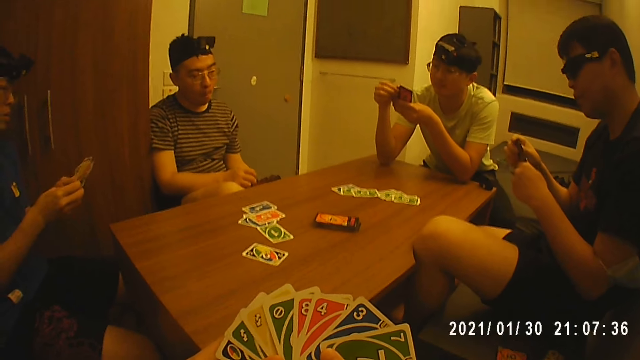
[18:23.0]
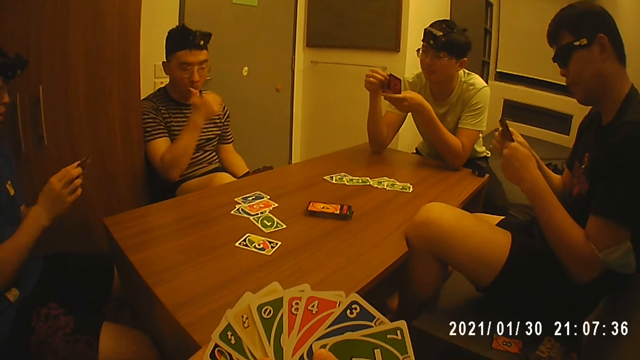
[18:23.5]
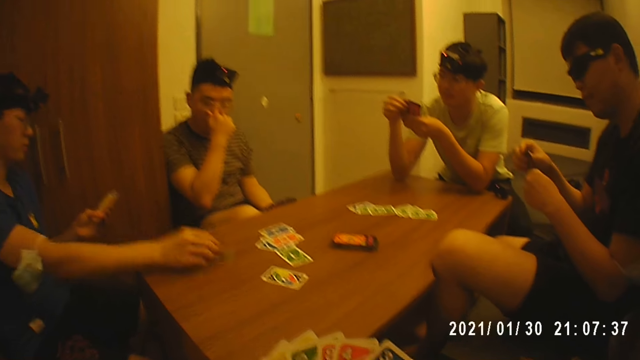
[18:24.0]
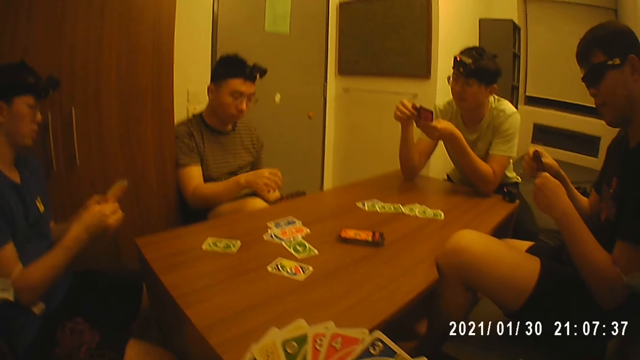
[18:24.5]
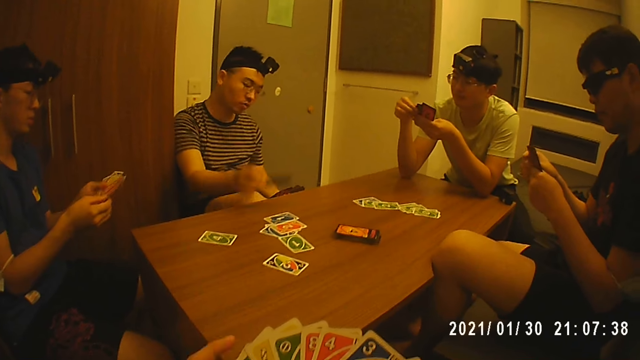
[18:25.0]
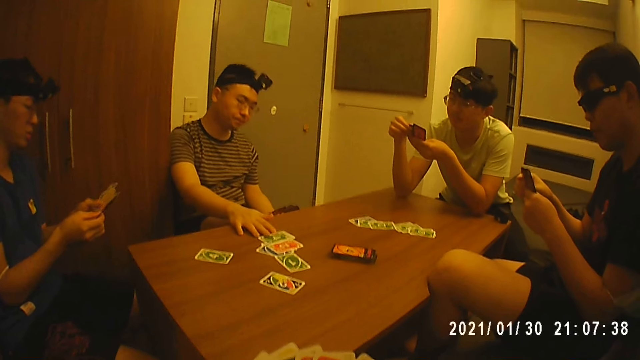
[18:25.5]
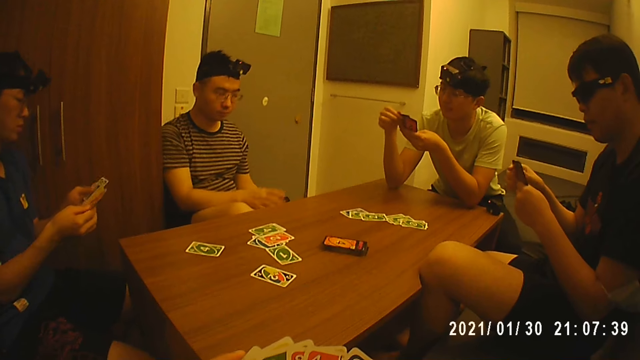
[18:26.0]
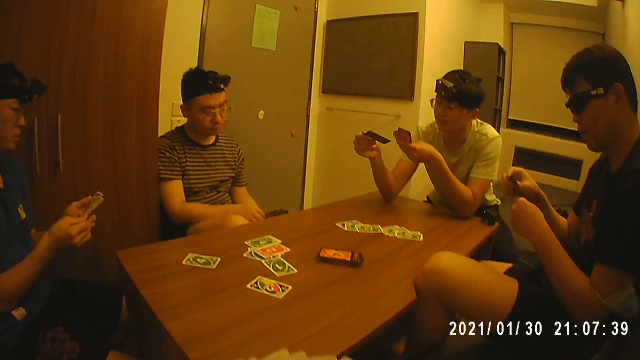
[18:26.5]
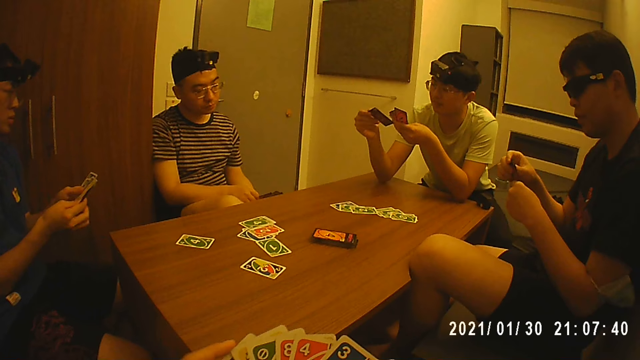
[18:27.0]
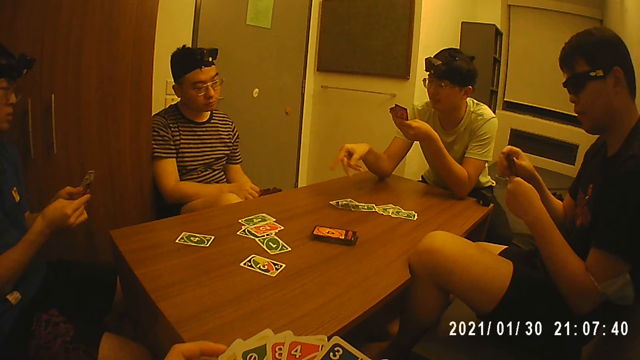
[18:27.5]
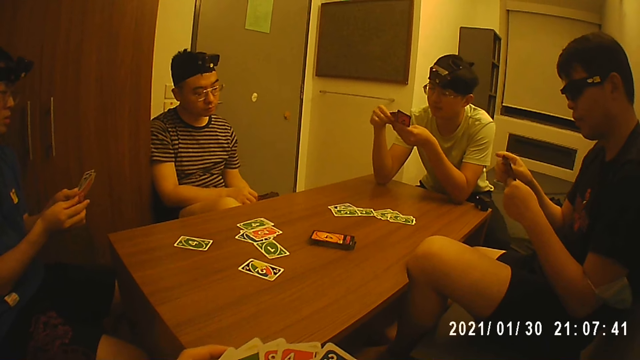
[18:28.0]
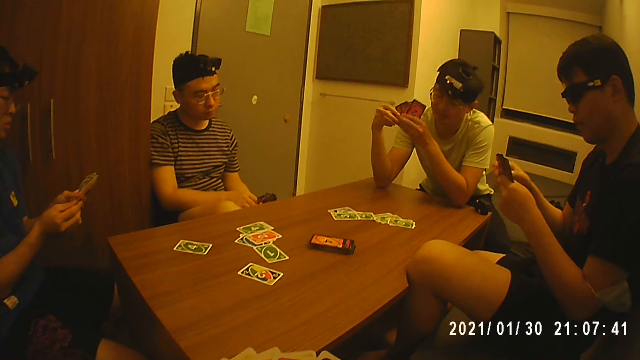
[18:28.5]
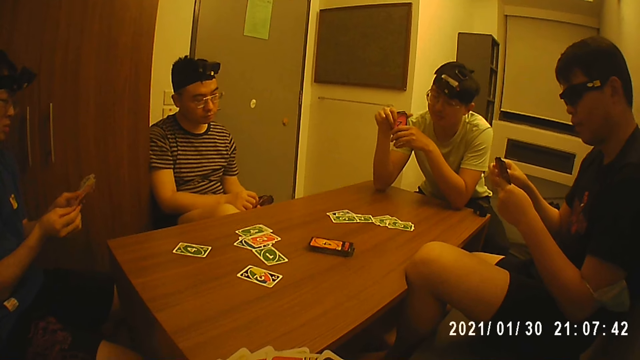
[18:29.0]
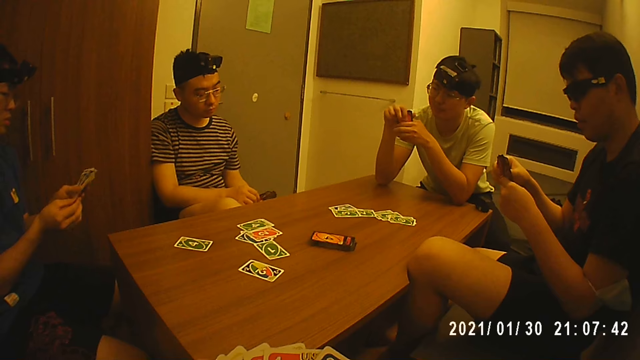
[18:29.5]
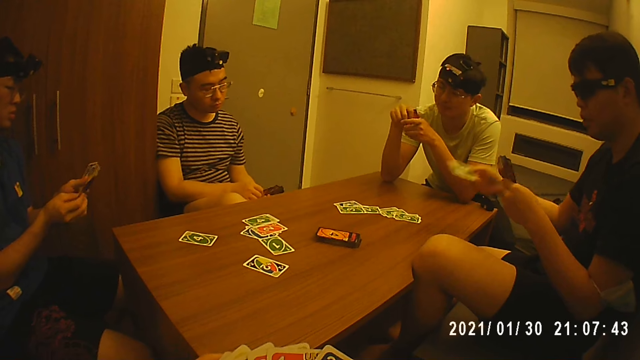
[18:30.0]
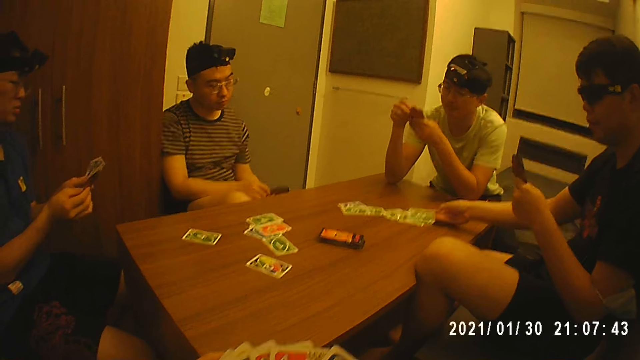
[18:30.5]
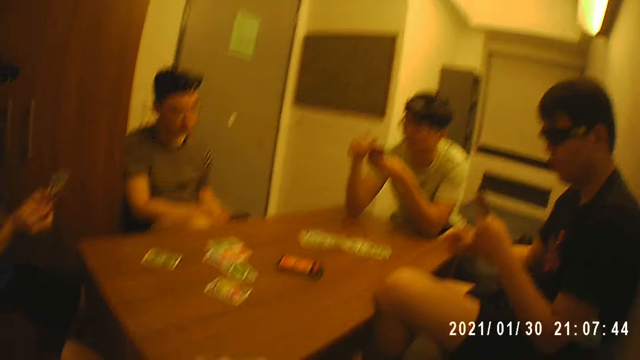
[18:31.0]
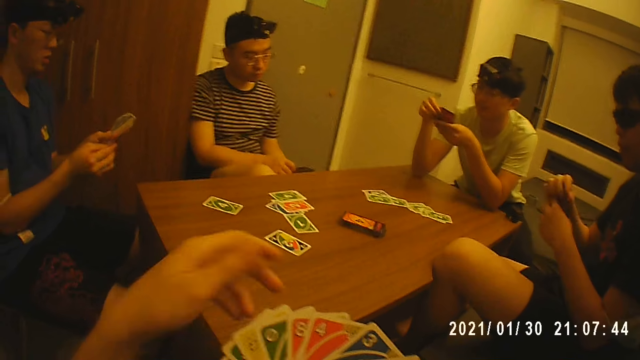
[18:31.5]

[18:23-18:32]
A man touches his face with his right hand. Another man holds the cards with his left hand, drops a card in his right hand on the table and holds the cards with both hands. The first man picks up a card from his left hand with his right hand and drops the card in his right hand on the table. Another man holds the cards with his left hand, drops a card in his right hand on the table and holds the cards with both hands. Another man holds the cards with his left hand, drops a card in his right hand on the table and holds the cards with both hands.

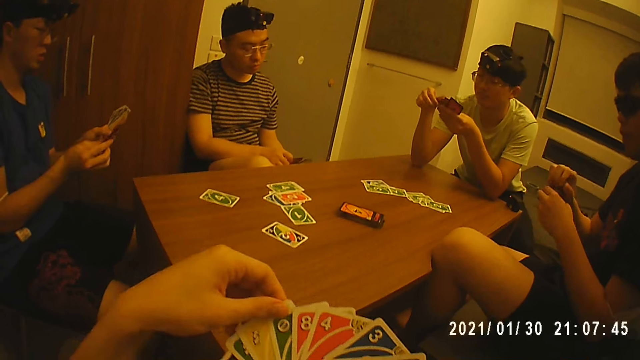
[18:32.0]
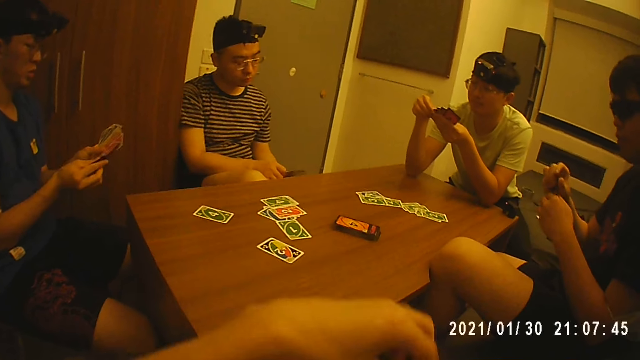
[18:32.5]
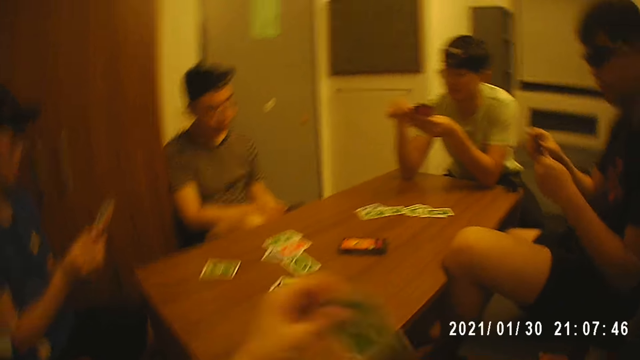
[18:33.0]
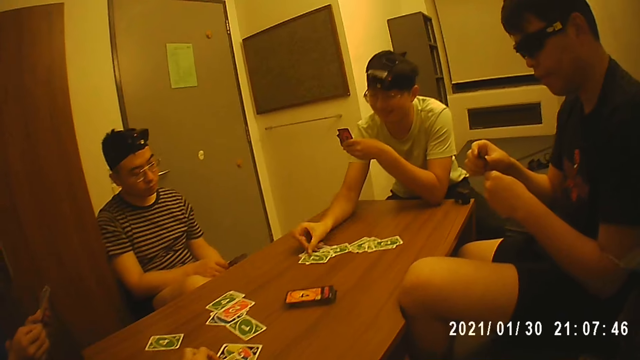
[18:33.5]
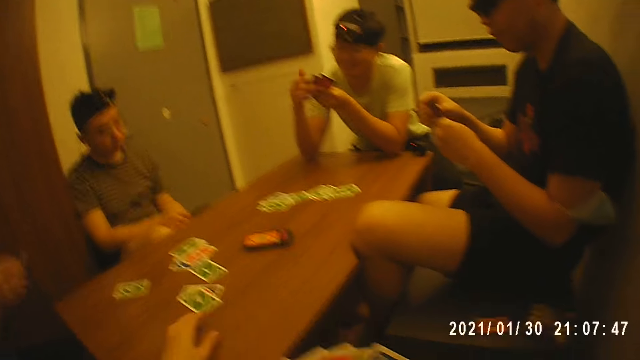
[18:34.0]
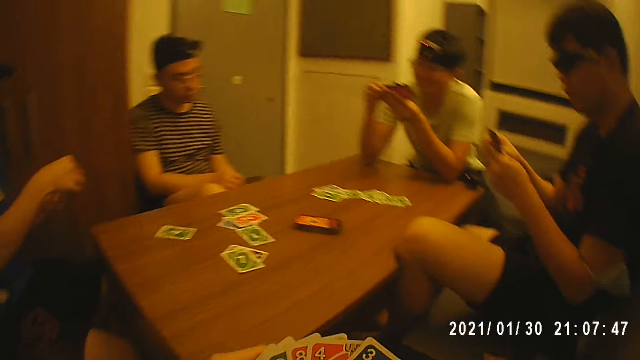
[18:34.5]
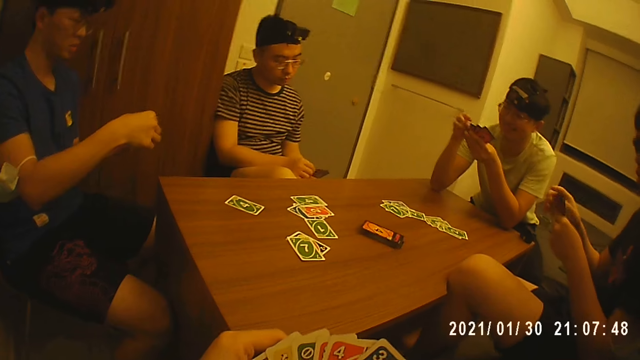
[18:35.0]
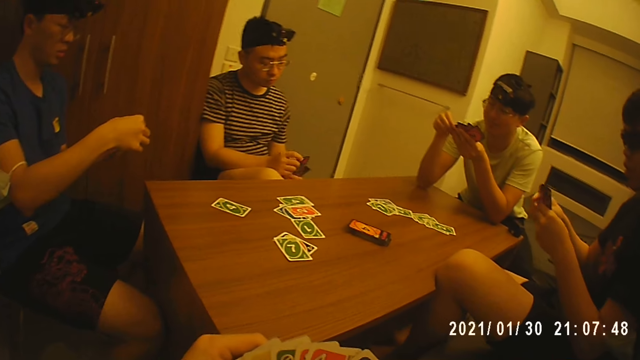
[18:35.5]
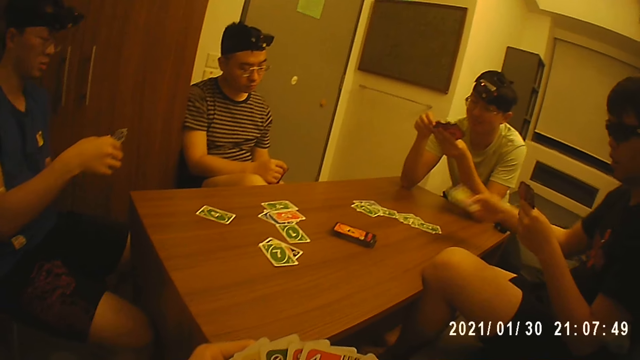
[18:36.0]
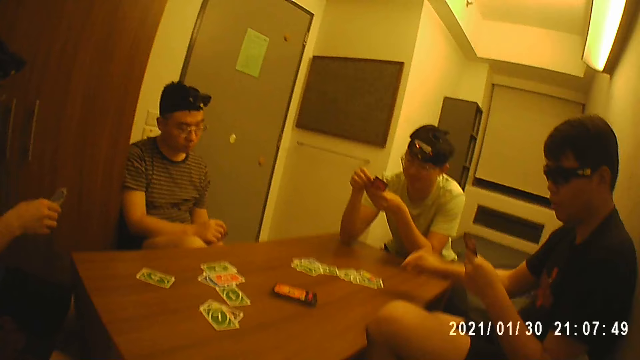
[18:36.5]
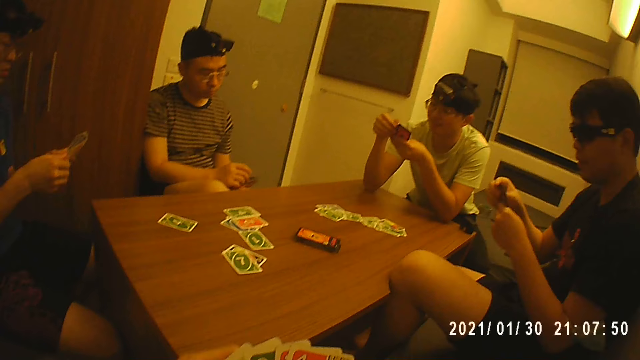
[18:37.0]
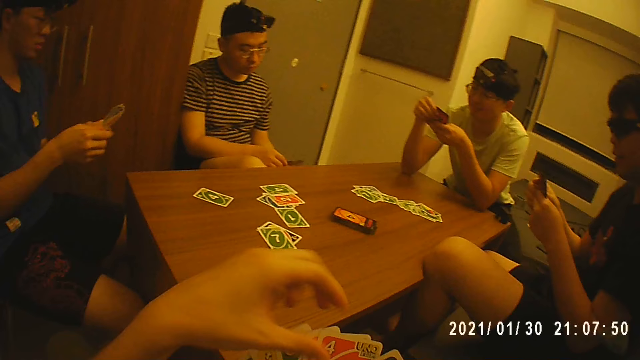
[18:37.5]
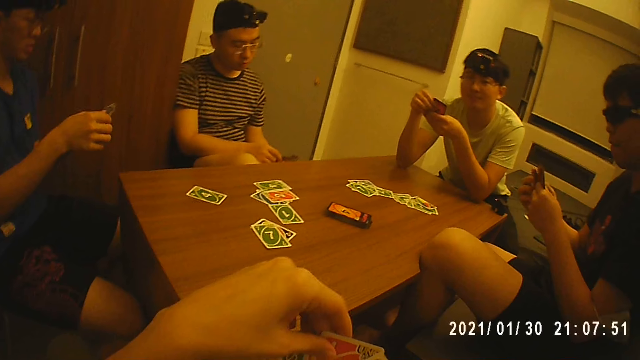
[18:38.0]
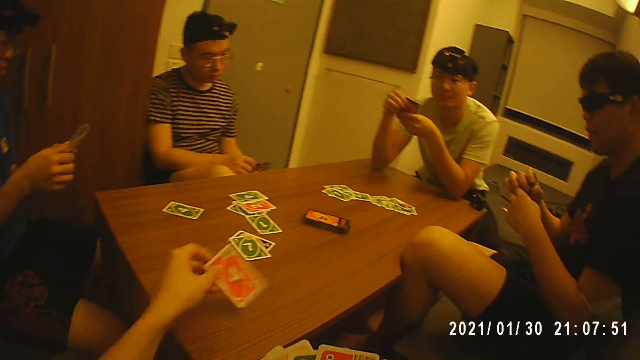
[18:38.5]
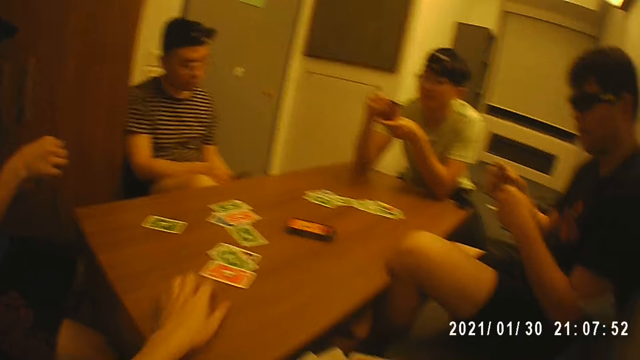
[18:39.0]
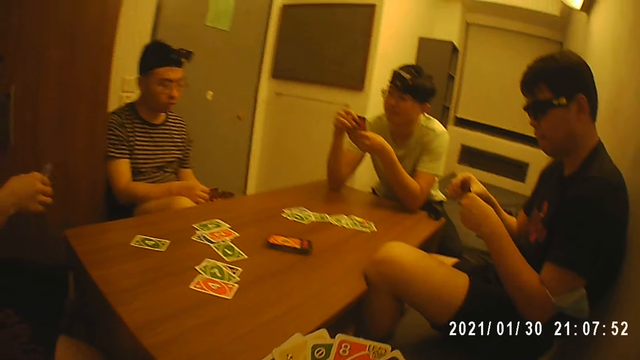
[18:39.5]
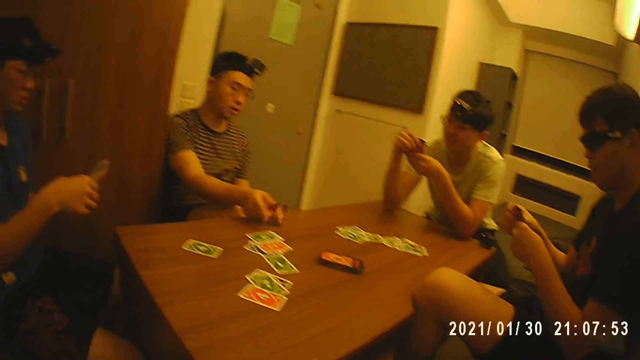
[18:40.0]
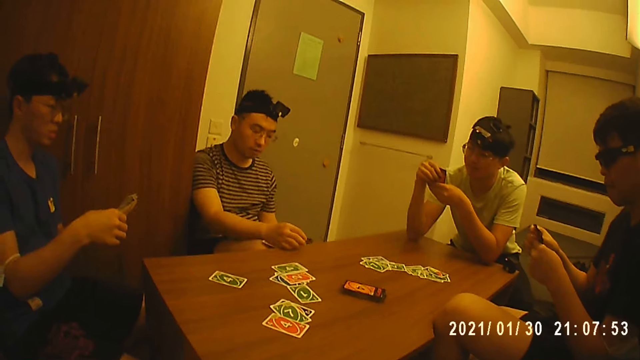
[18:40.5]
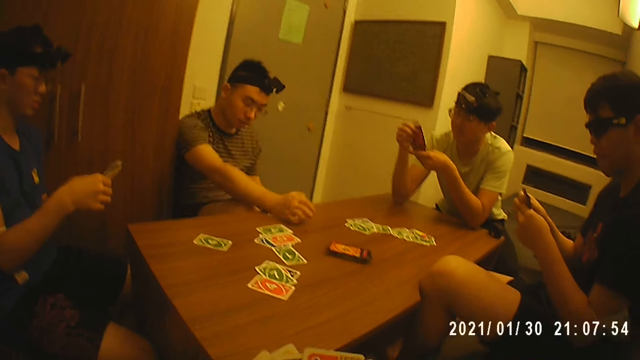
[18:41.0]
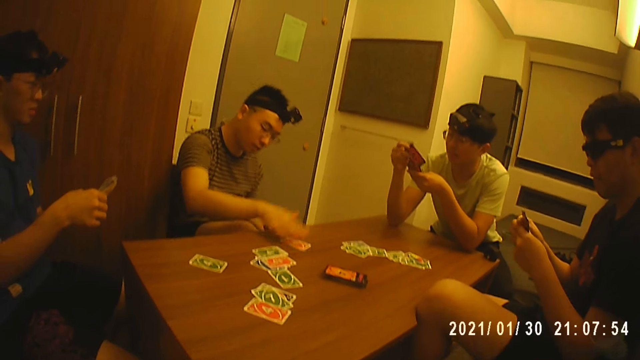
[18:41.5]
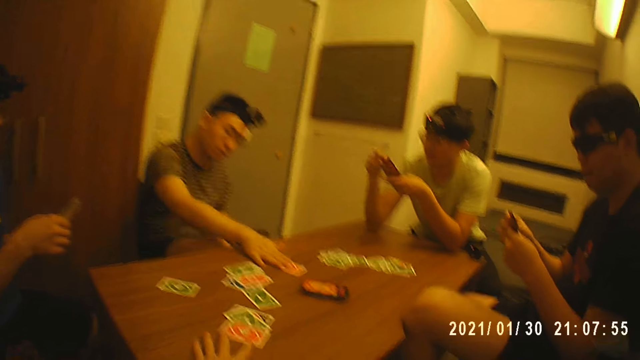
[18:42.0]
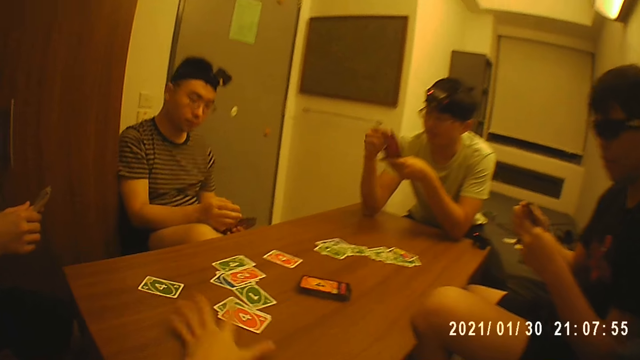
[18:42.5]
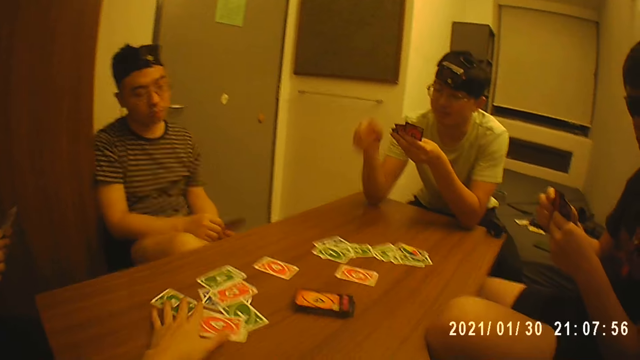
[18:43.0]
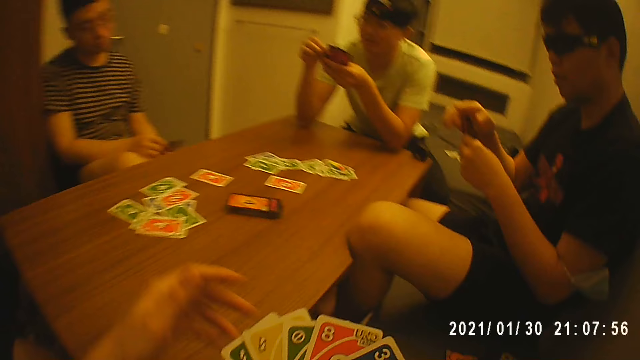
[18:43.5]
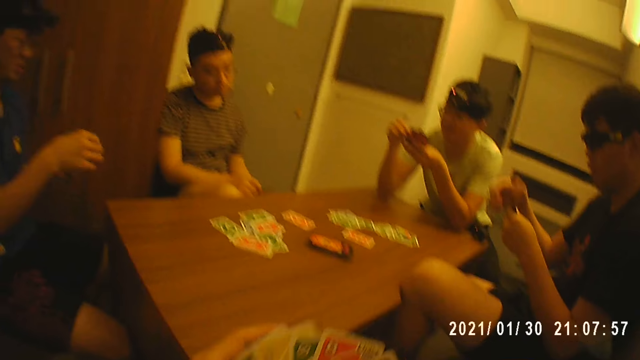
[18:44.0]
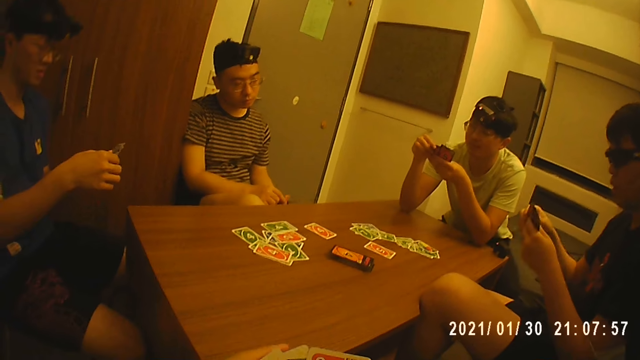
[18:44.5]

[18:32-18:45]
The camera wearer touches a card in his right hand with his left hand. He picks a card from his right hand with his left hand. He drops the card in his left hand on the table. A man holds the cards with his left hand, drops a card in his right hand on the table, and holds the cards with both hands. Another man holds the cards with his left hand, drops a card in his right hand on the table, and holds the cards with both hands. The camera wearer picks a card from his right hand with his left hand. He drops the card in his left hand on the table. A third man picks a card from his left hand with his right hand, drops the card in his right hand on the table, holds the card on the table, and moves the card on the table with his right hand. The camera wearer moves the cards on the table with his left hand. The first man holds the cards with his left hand, drops a card in his right hand on the table, and holds the cards with both hands.
